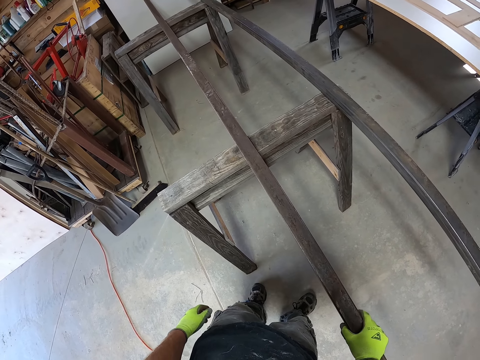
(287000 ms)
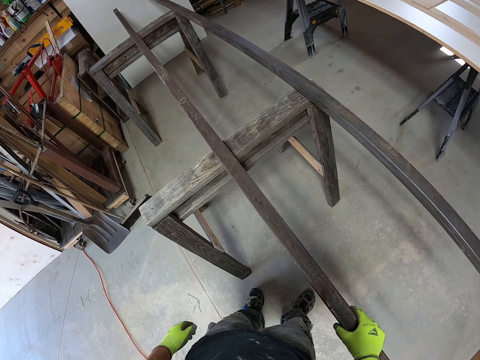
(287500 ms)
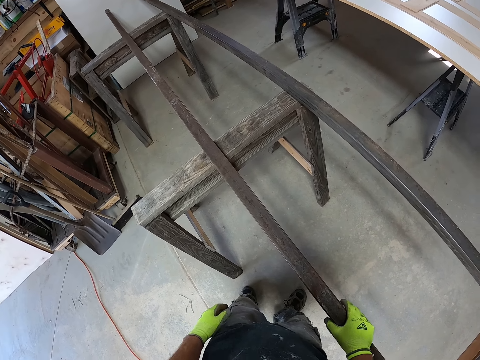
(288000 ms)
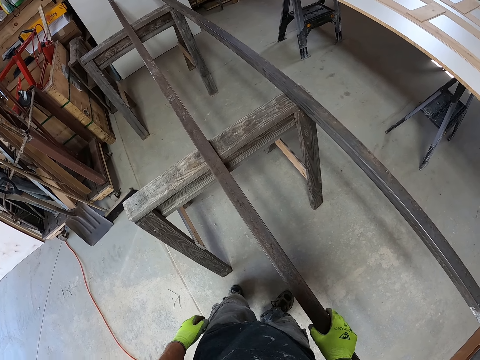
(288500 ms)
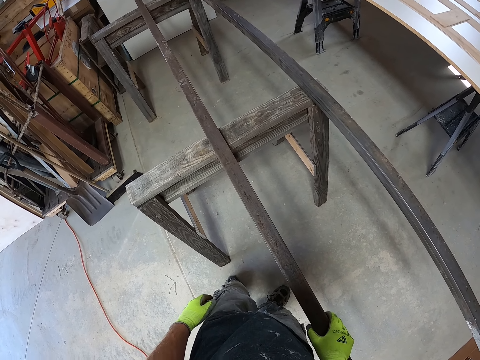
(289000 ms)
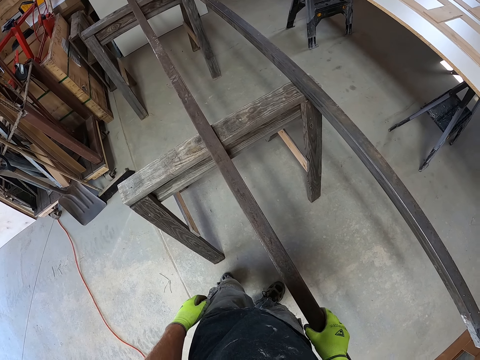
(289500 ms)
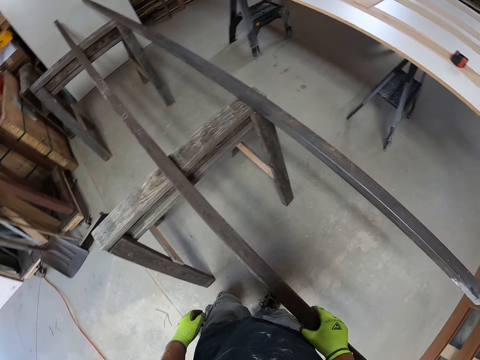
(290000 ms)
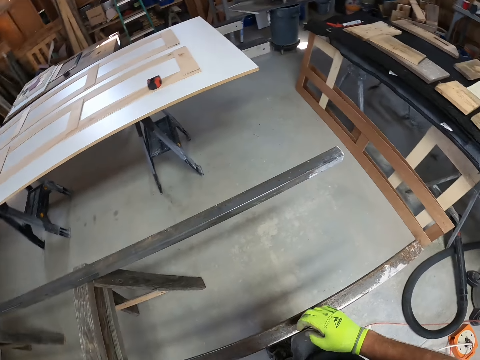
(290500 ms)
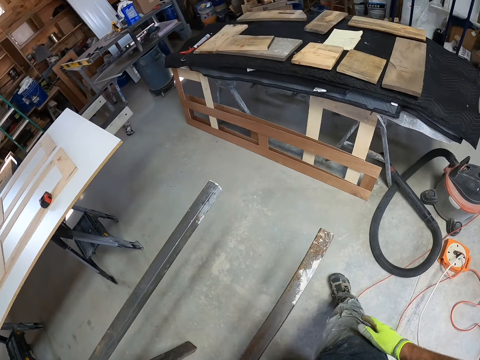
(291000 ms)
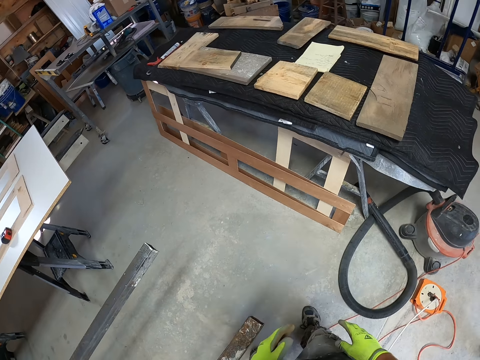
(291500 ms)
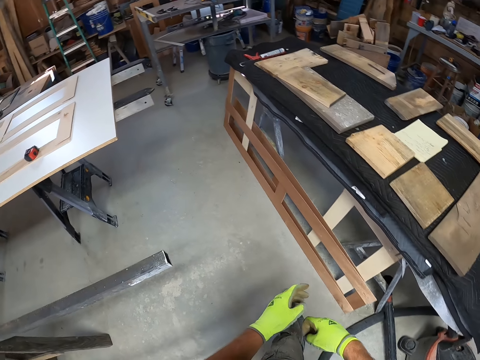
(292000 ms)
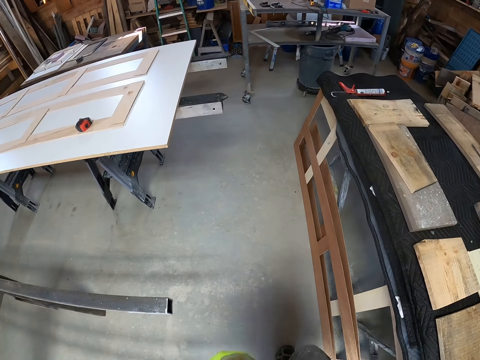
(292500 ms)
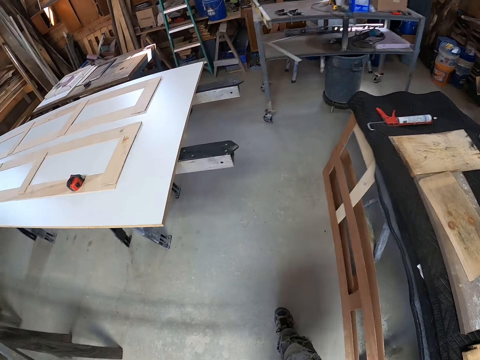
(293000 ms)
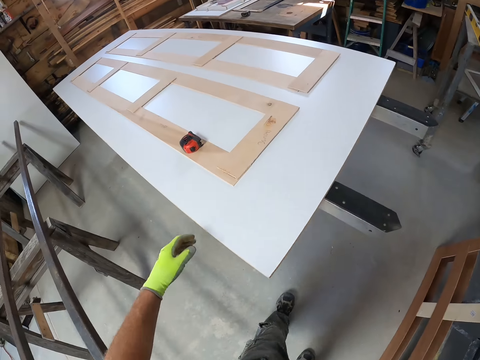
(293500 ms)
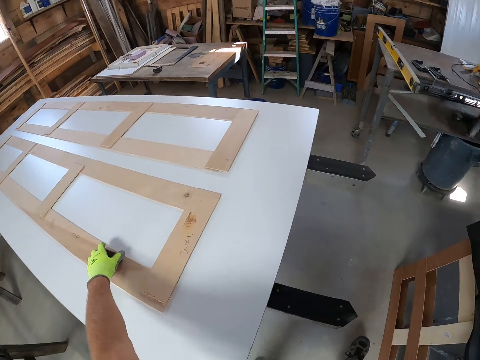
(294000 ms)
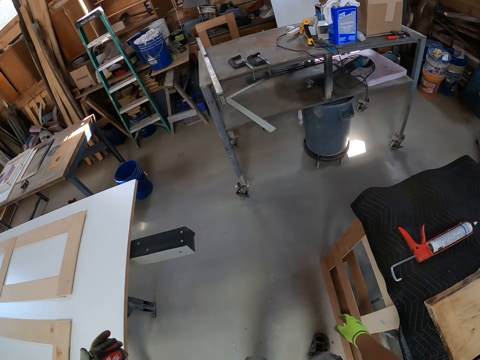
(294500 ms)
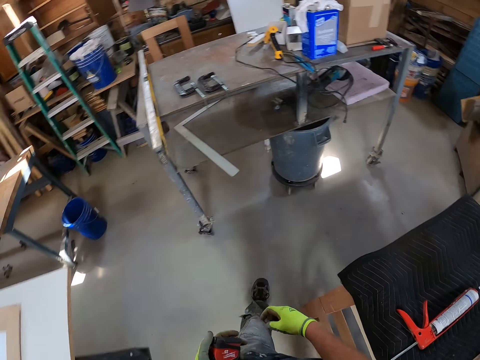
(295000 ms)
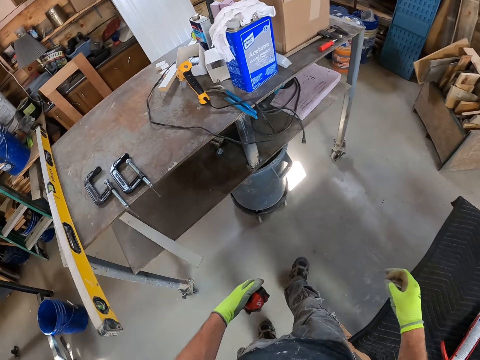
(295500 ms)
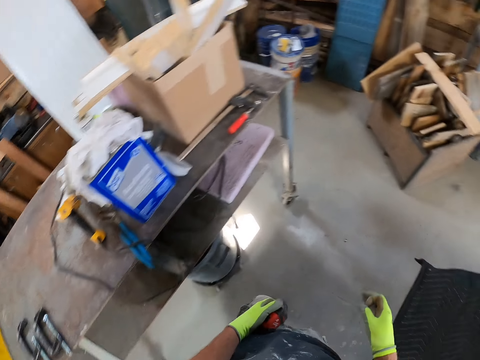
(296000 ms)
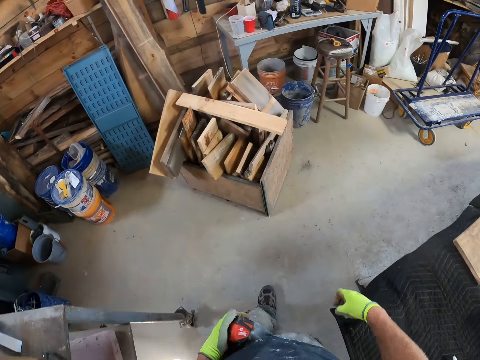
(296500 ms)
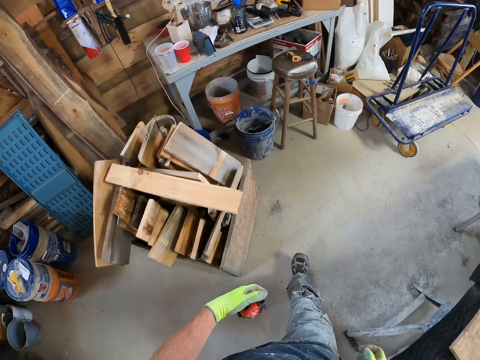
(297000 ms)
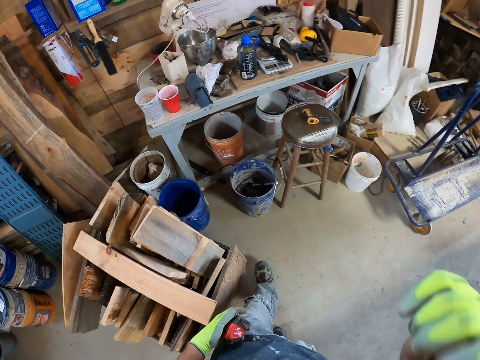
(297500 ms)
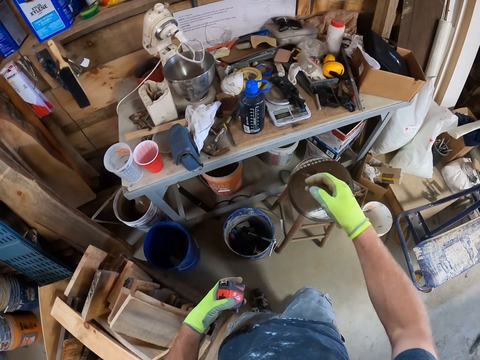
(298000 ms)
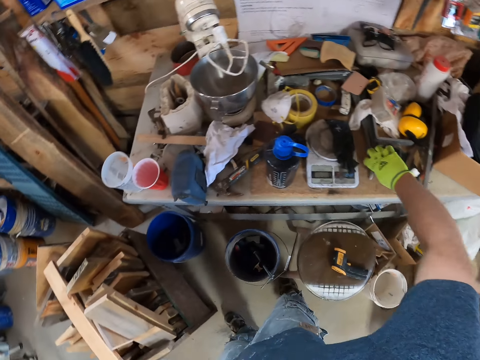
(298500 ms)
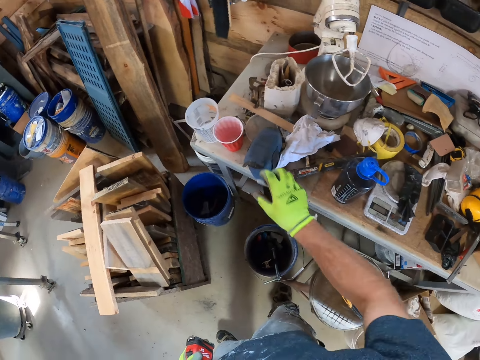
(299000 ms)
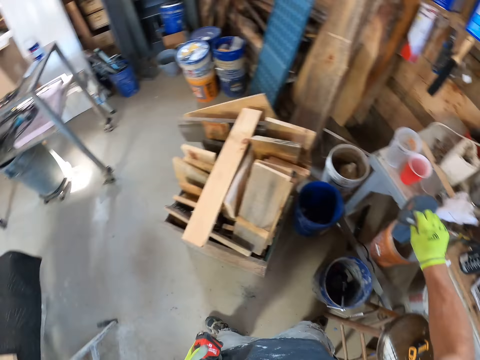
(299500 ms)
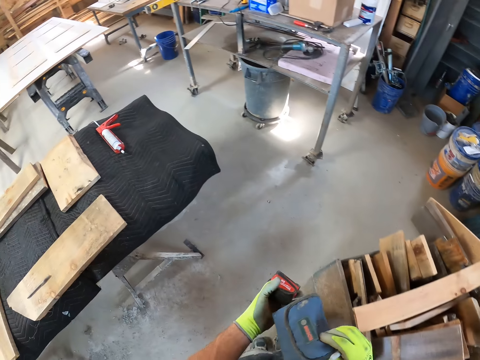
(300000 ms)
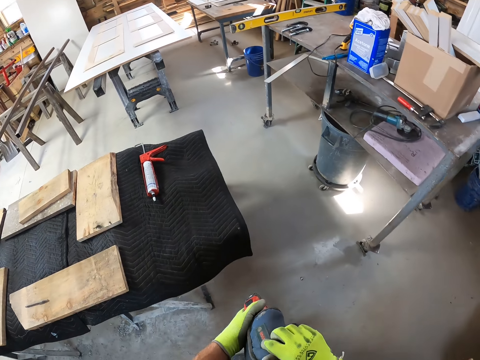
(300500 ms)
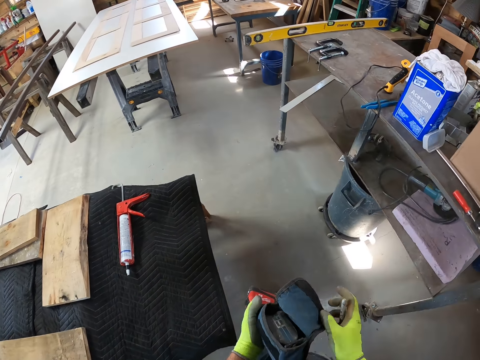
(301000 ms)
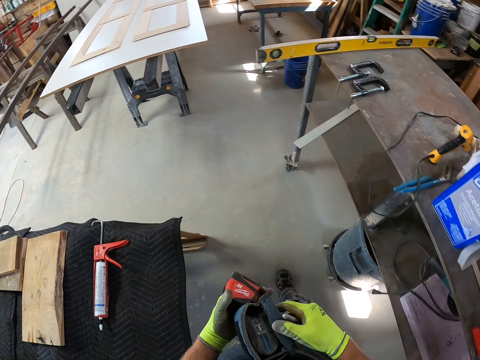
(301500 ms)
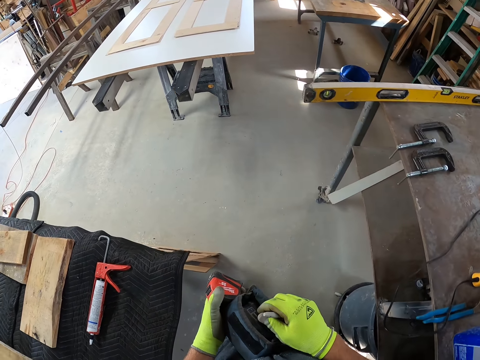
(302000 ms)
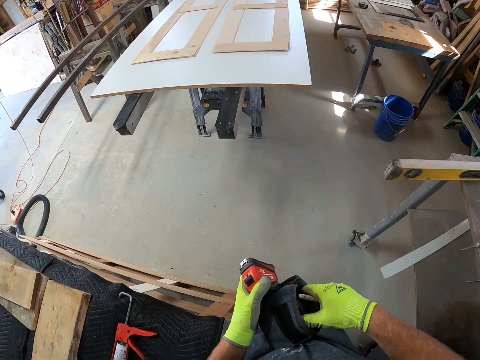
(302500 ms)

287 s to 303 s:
The camera wearer holds a stainless steel metal. They remove their hand from the stainless steel metal. They tap the legs using the hand. They walk in the workshop. They pick up a measurement tape or tape measure from the table top. They hold the tape measure. They walk in the workshop. They take a pen from the table. They pick up a tool box from the table. They remove something from the pouch.

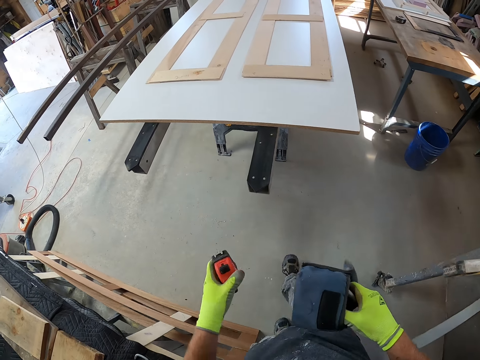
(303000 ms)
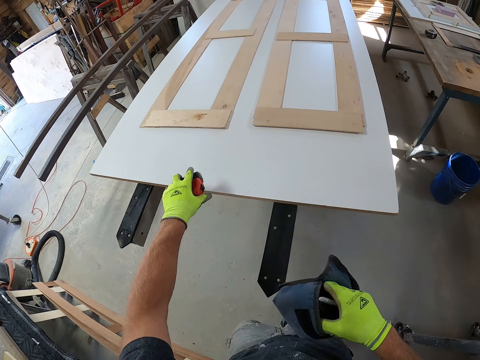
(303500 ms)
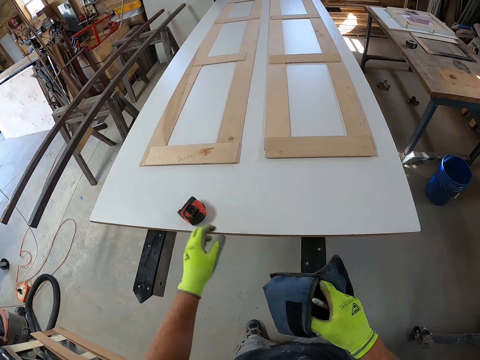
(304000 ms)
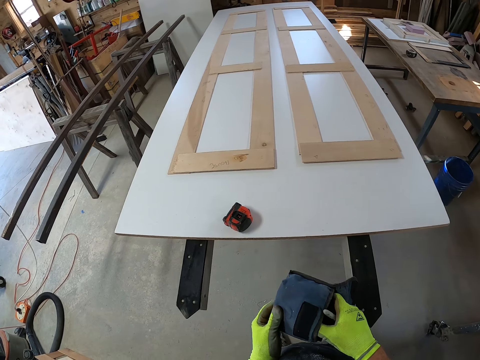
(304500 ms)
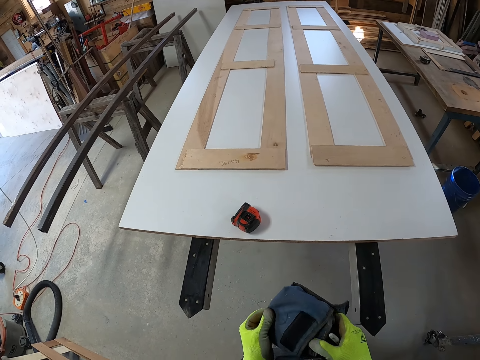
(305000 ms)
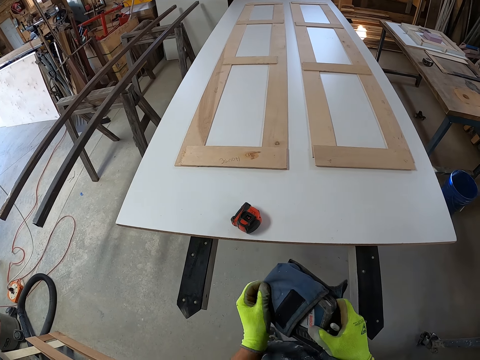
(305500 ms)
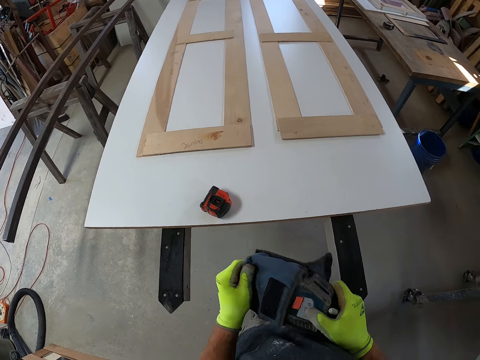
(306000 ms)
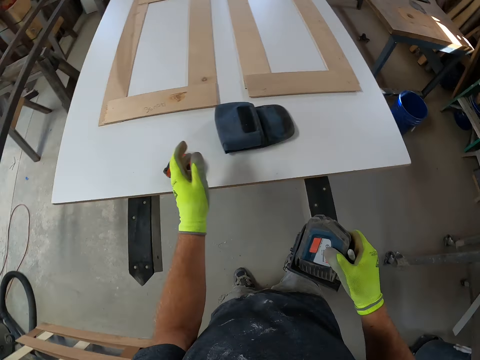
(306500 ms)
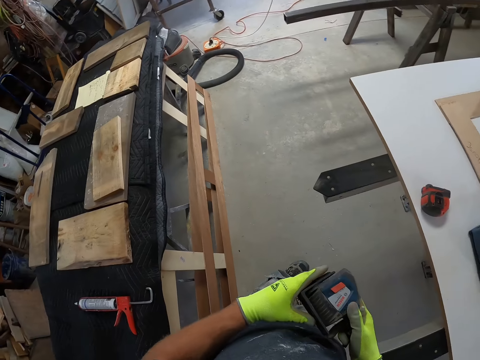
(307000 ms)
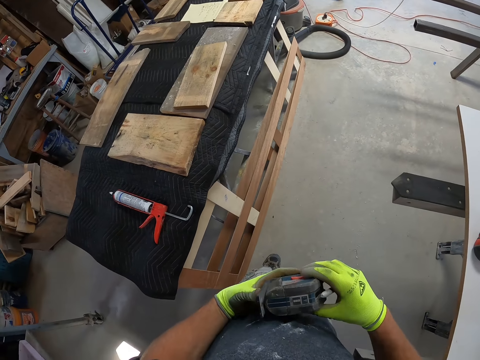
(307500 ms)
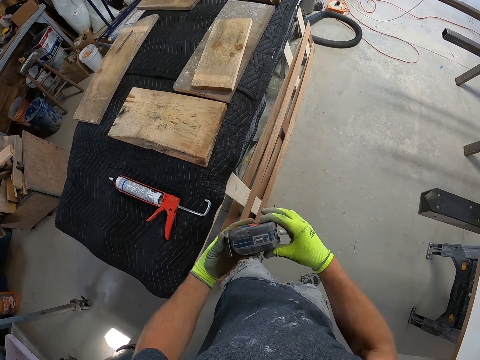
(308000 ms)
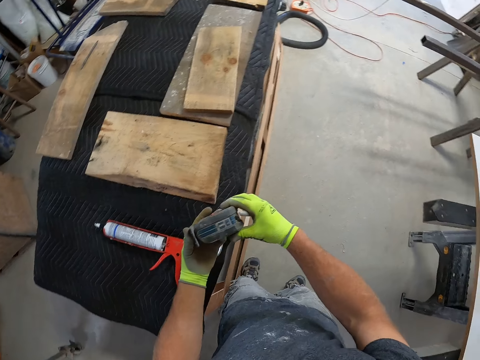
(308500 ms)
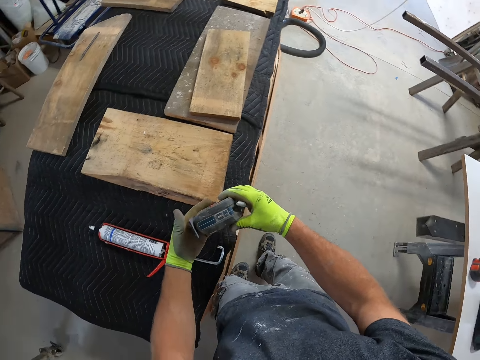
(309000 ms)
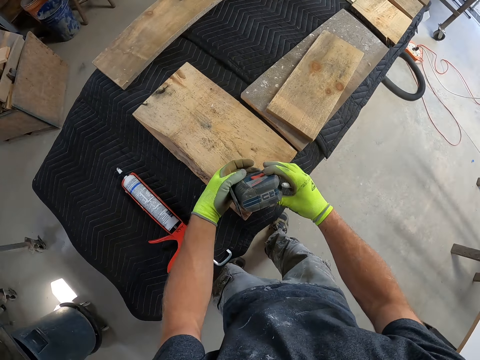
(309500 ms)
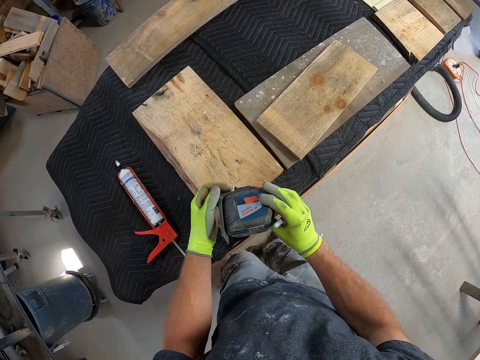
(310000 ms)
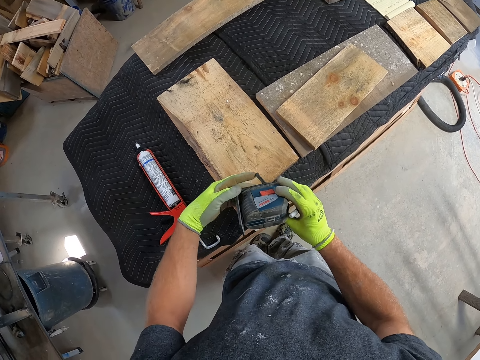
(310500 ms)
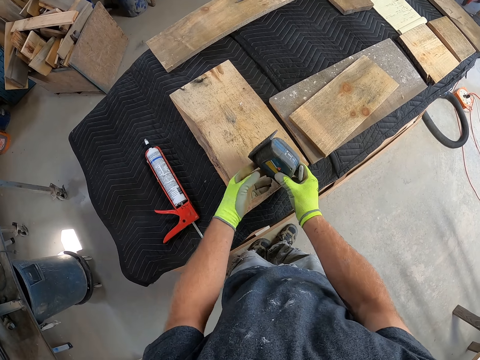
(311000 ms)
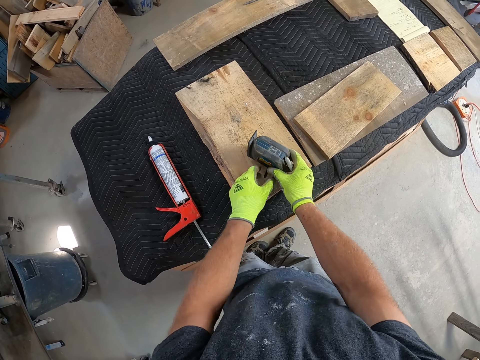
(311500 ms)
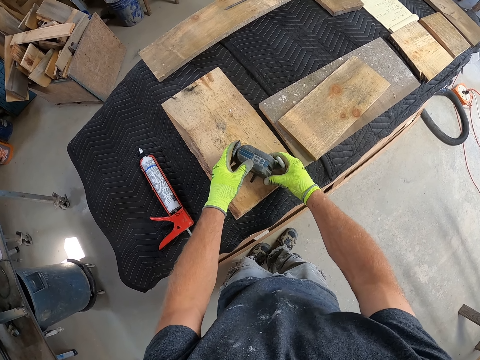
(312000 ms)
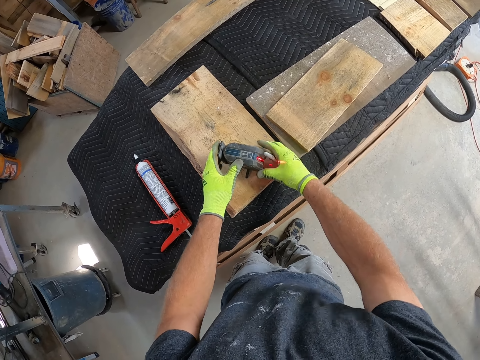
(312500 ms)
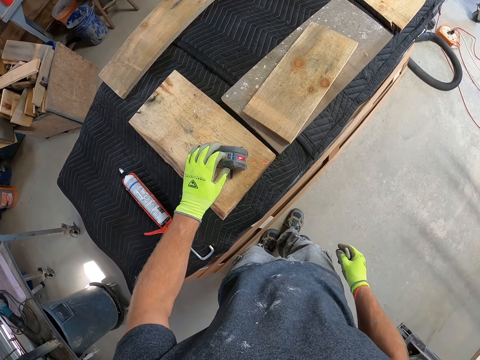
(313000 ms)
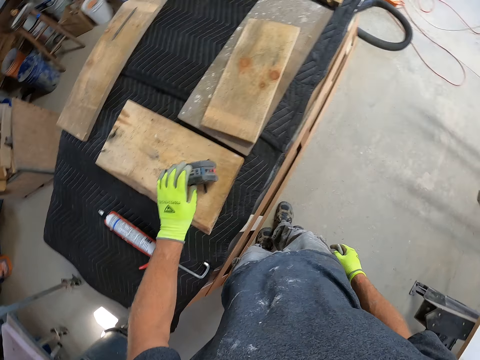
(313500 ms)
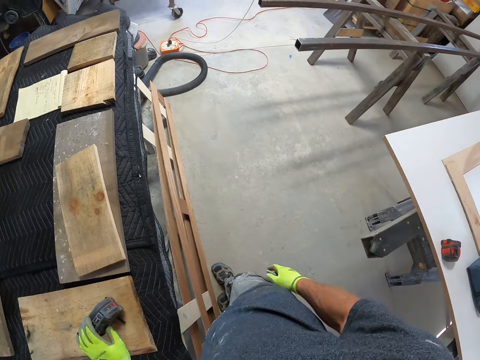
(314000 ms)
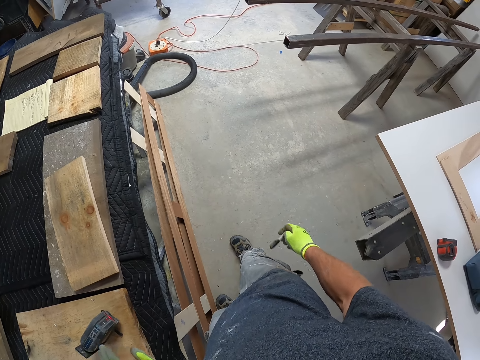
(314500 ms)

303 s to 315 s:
The camera wearer puts a measuring tape on the plywood board. They remove the alignment tool from the bag or pouch. They throw the pouch on the plywood board. They hold an object, turn the object and open the object. They drop the alignment tool on the table. They light on the object, set the object, light off the object and light on the object. They walk in the workshop.
